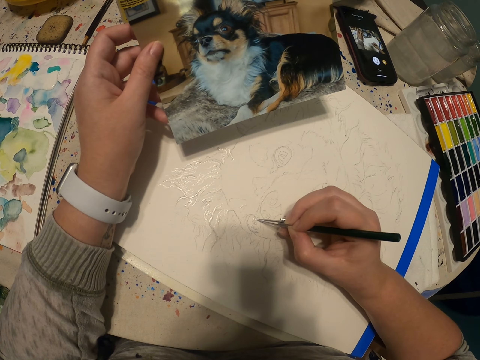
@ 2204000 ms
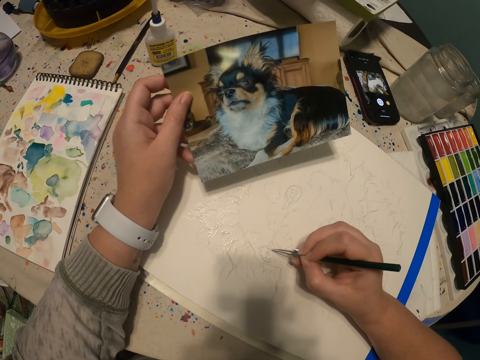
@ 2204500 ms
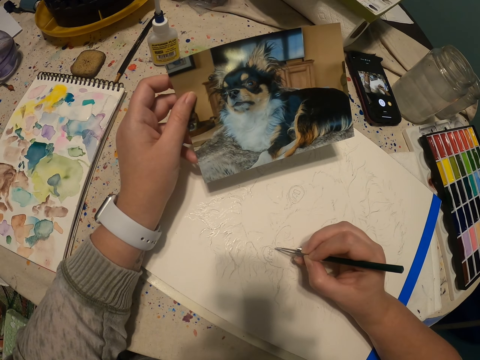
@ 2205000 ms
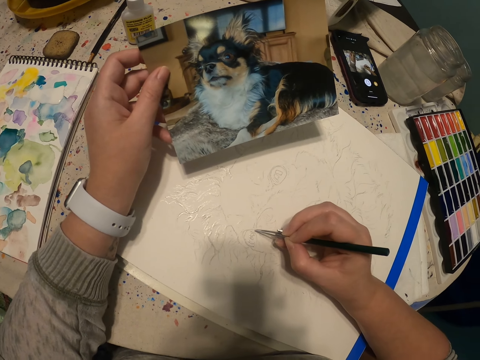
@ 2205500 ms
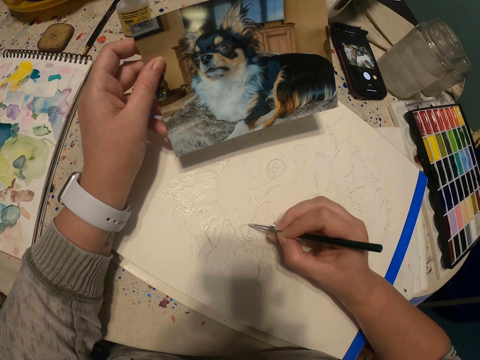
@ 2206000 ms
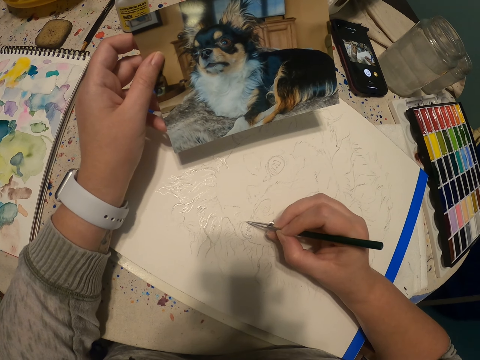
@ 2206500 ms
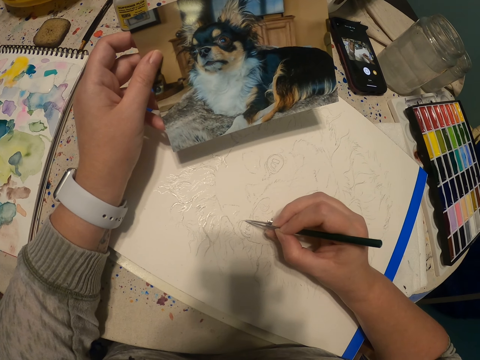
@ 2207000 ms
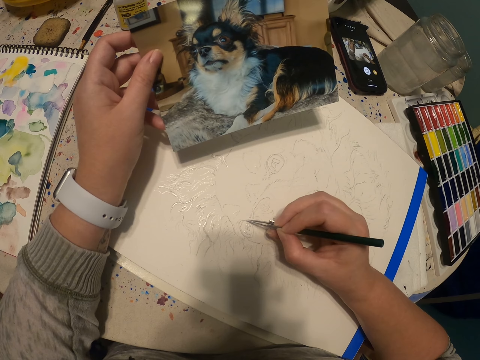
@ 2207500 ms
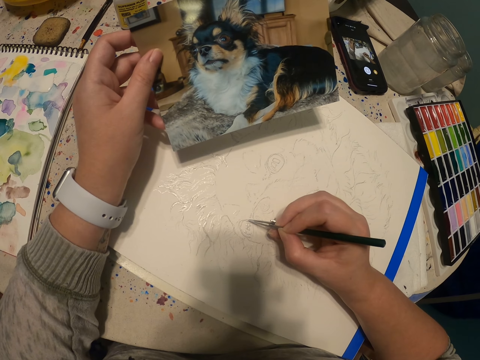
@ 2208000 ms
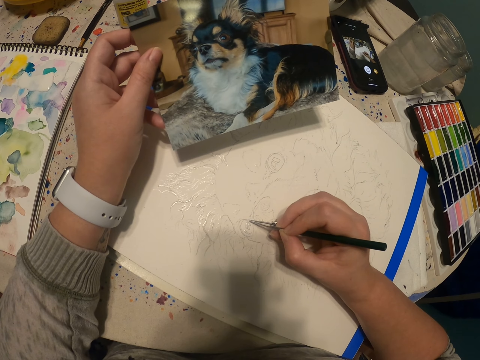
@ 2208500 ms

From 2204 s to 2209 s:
The camera wearer paints a sketch with a paint pen.

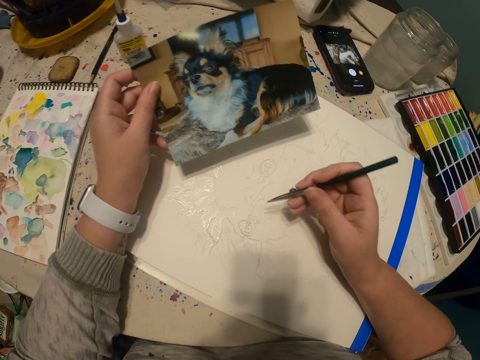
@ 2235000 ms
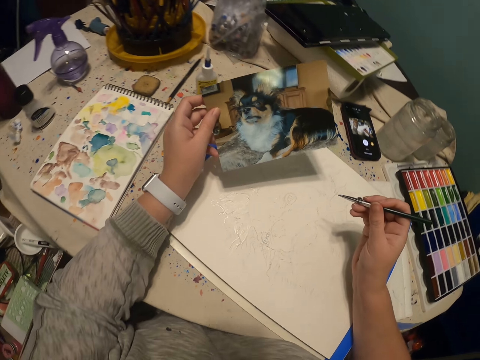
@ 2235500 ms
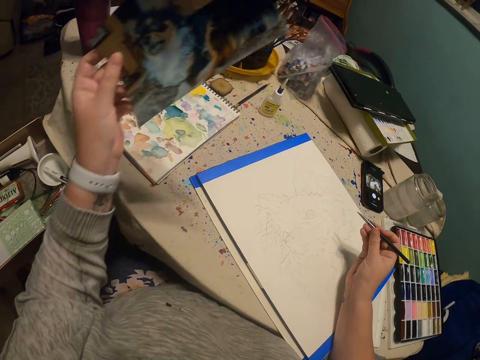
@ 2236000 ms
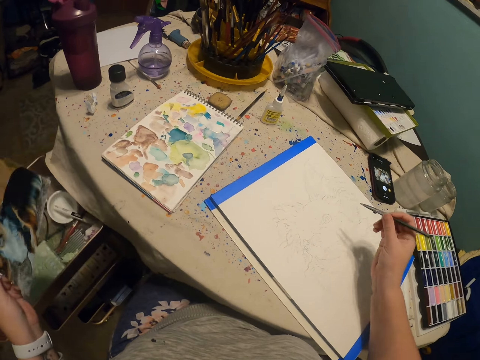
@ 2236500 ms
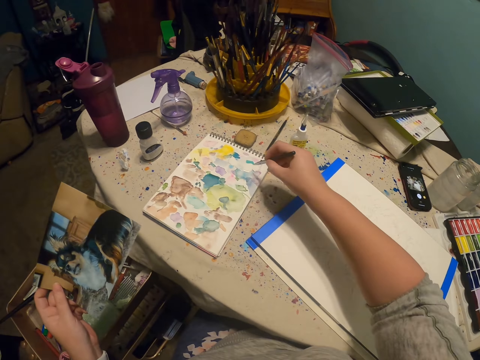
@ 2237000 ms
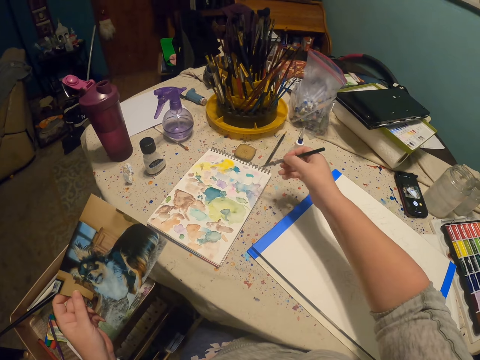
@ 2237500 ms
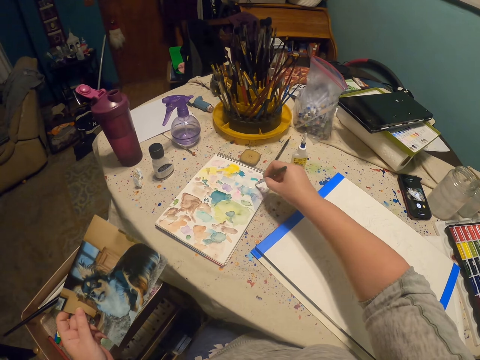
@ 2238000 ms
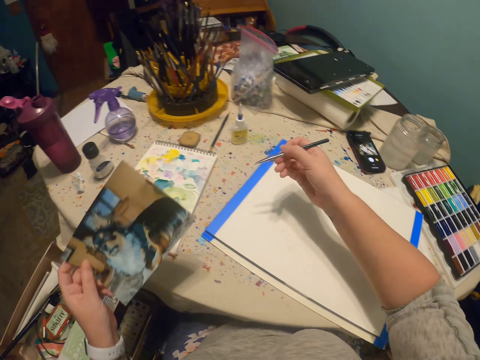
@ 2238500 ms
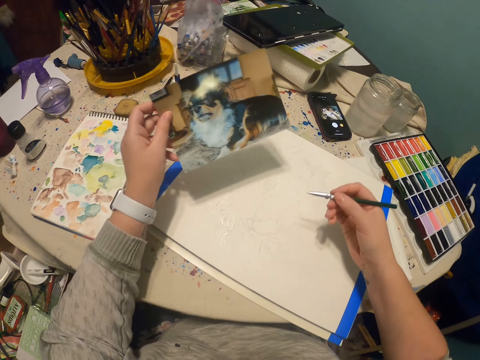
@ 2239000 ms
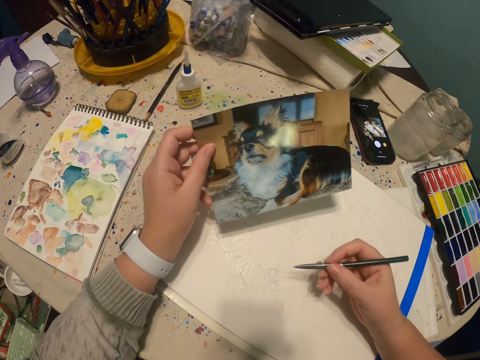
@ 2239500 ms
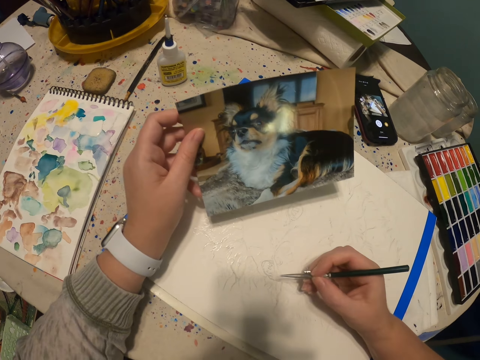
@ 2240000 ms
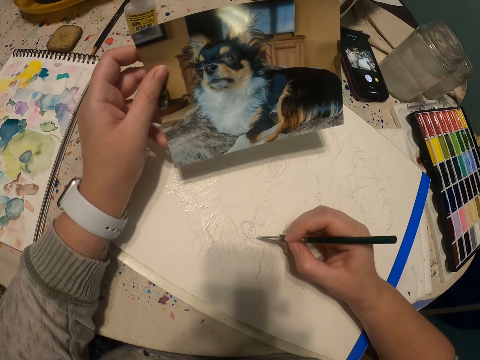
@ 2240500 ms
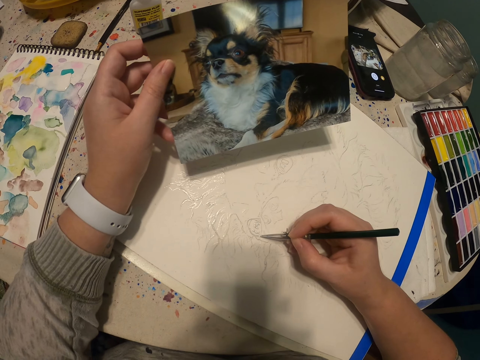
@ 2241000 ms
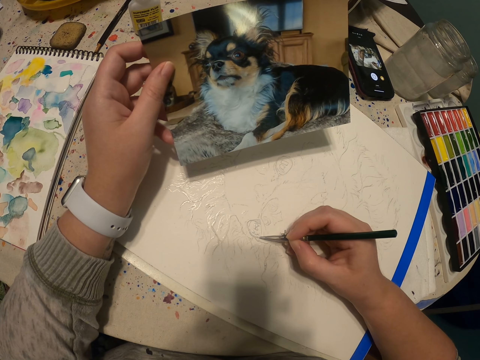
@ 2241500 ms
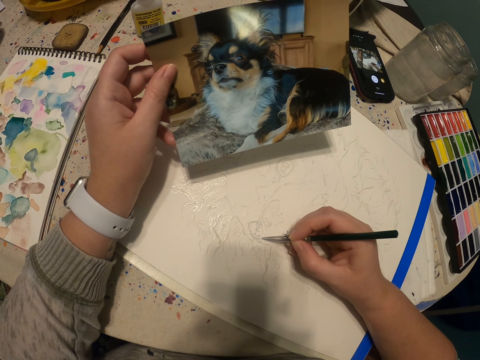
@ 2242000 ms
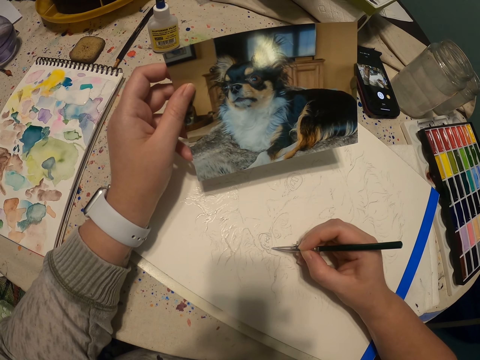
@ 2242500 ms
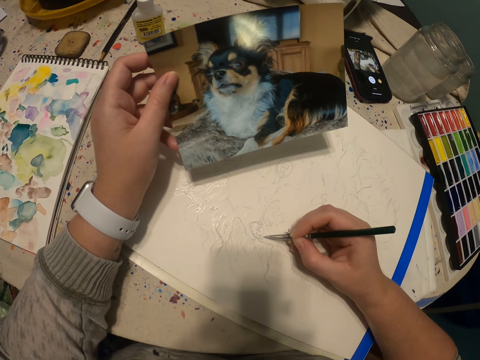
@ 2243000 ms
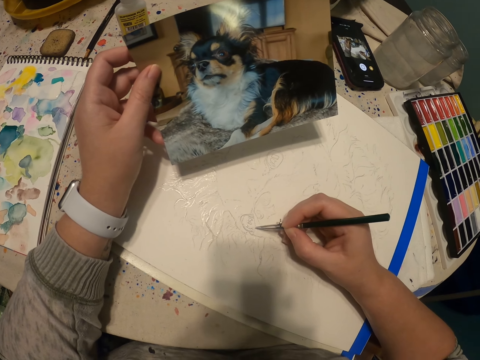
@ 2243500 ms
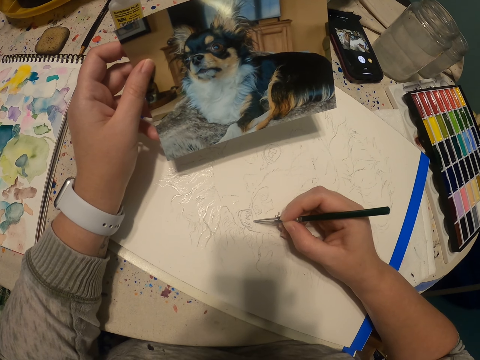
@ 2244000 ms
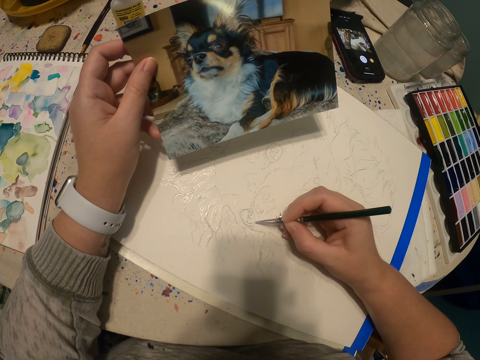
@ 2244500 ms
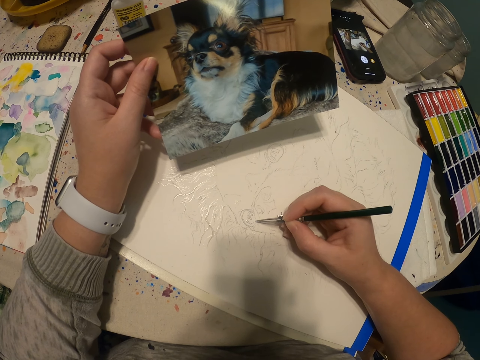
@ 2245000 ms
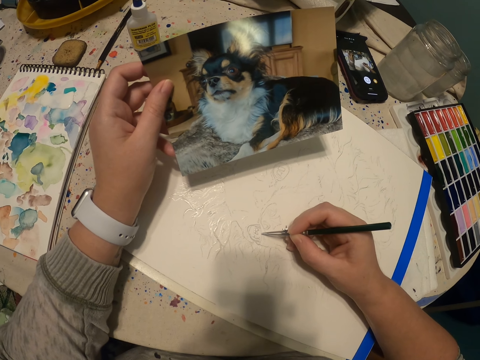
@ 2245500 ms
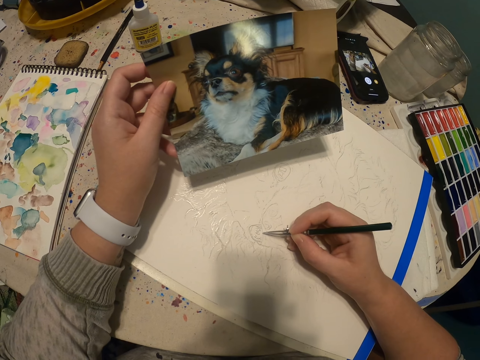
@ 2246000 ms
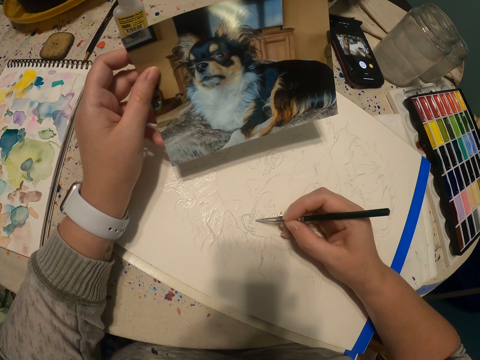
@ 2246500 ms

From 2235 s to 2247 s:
The camera wearer moves a hand from a table. They scoop paint on a book with a paint pen. They put a hand on the table. They paint a sketch of a dog with the paint pen.

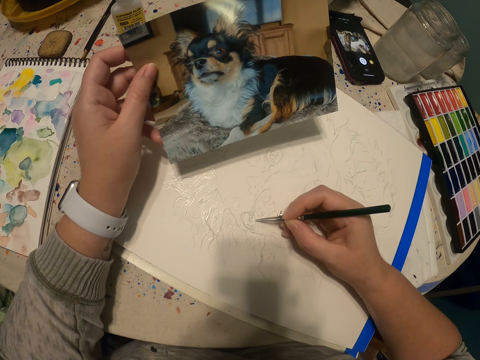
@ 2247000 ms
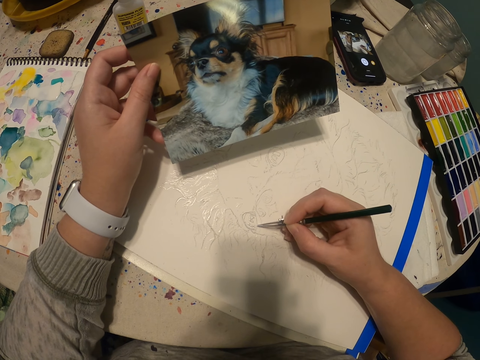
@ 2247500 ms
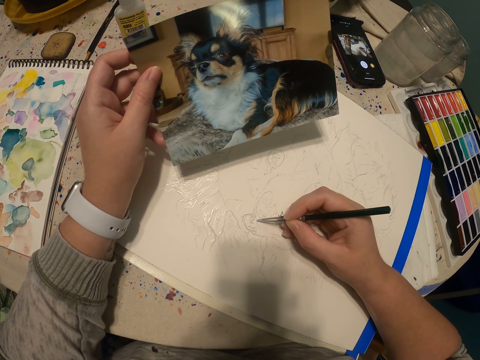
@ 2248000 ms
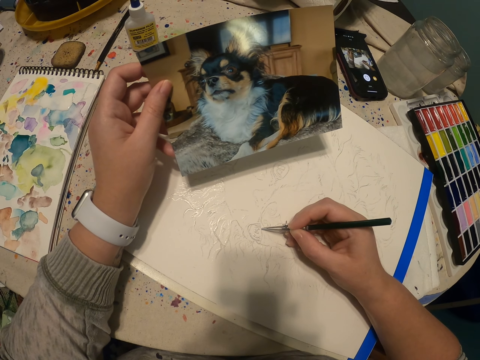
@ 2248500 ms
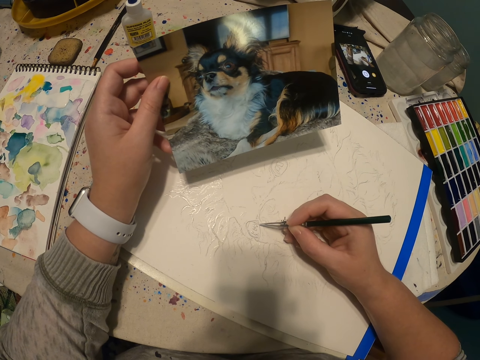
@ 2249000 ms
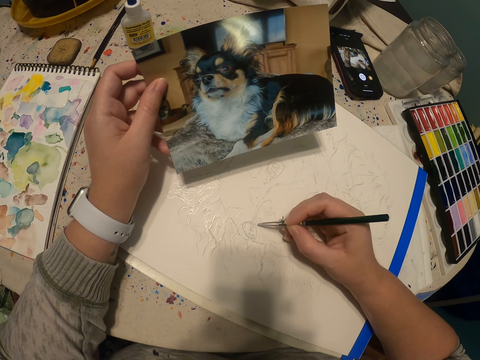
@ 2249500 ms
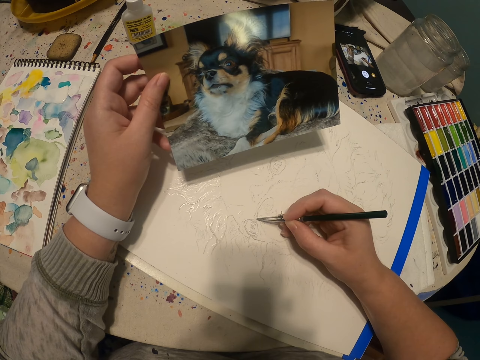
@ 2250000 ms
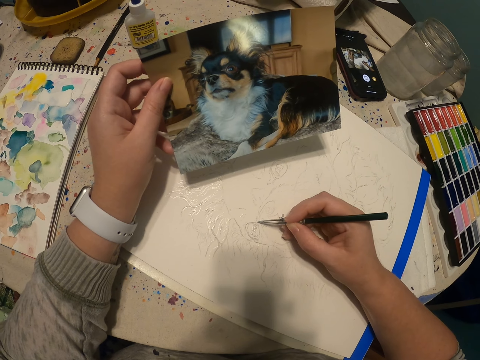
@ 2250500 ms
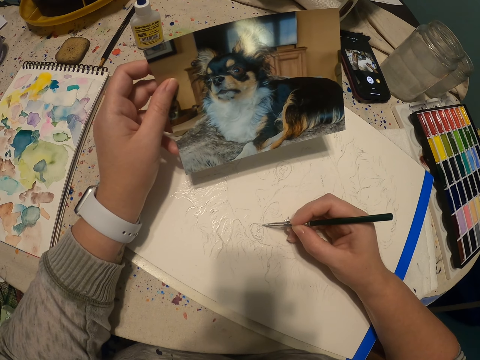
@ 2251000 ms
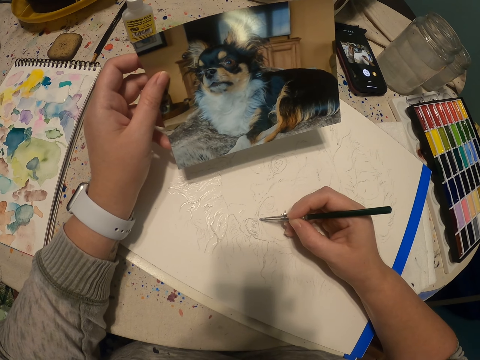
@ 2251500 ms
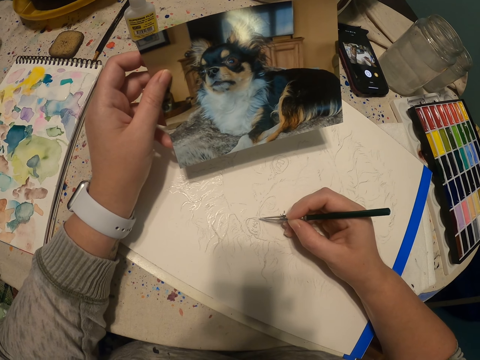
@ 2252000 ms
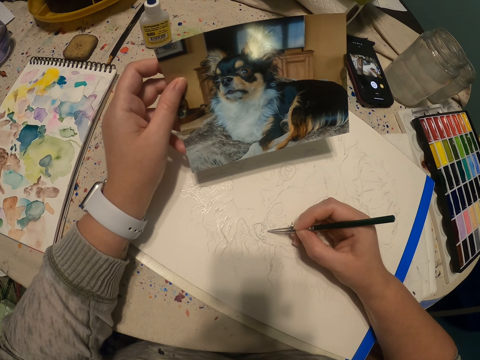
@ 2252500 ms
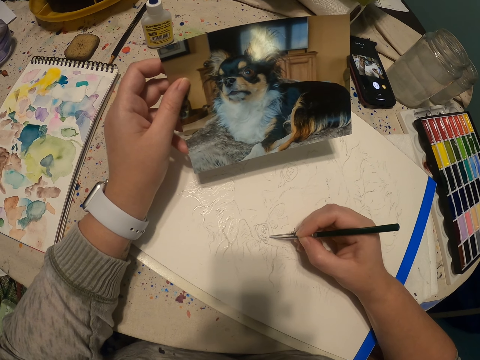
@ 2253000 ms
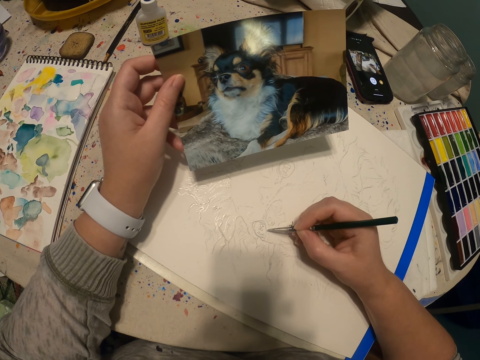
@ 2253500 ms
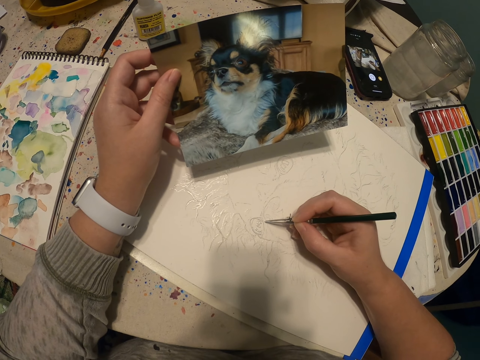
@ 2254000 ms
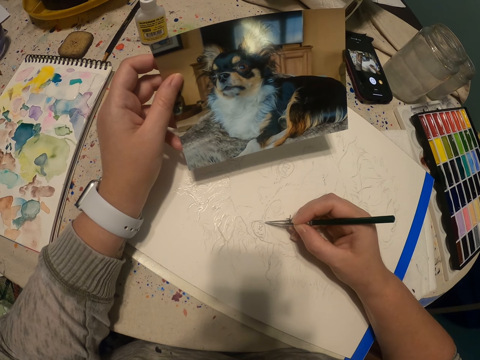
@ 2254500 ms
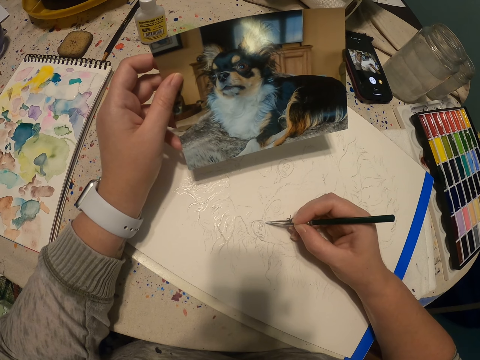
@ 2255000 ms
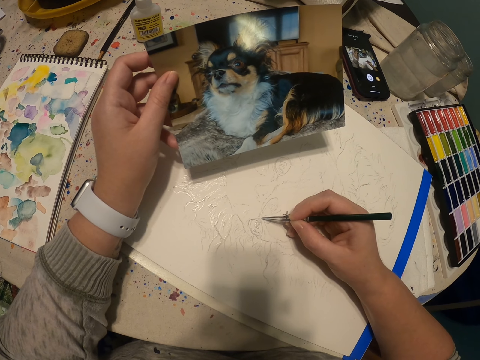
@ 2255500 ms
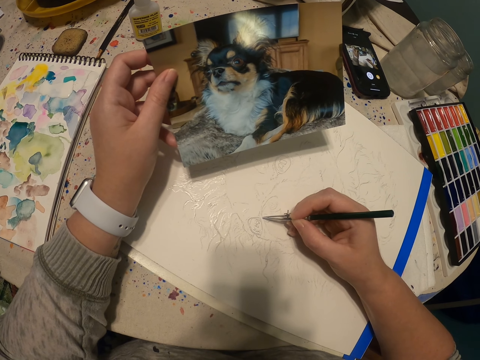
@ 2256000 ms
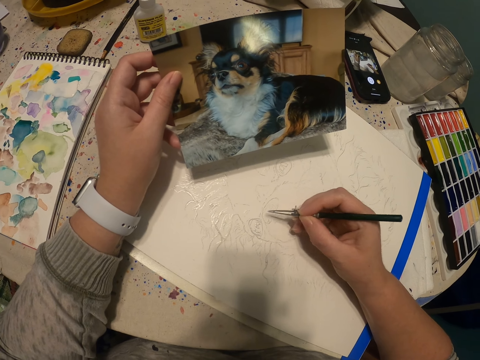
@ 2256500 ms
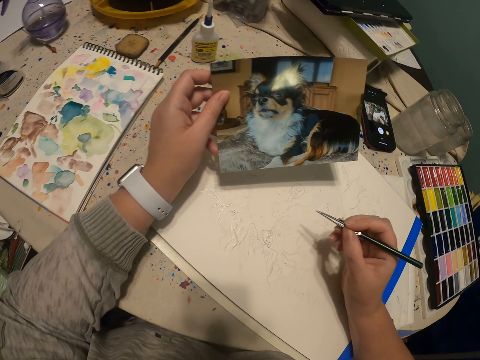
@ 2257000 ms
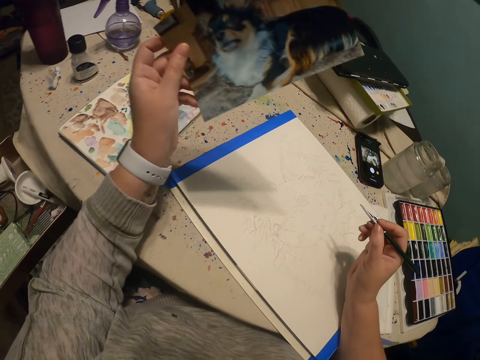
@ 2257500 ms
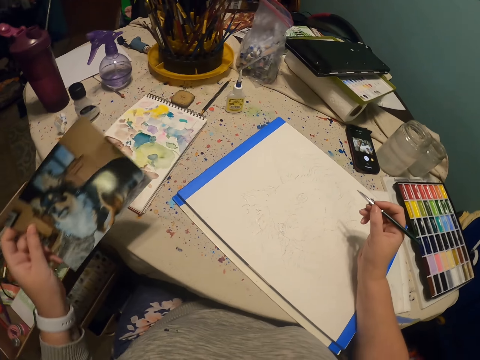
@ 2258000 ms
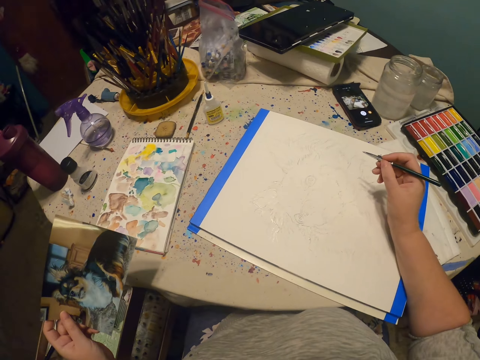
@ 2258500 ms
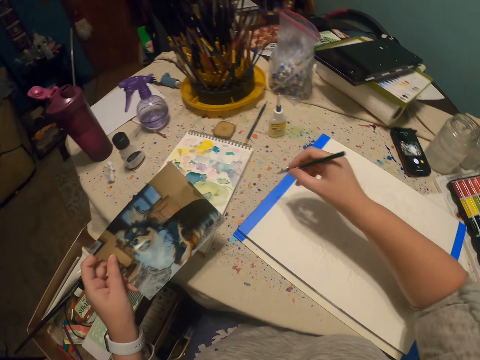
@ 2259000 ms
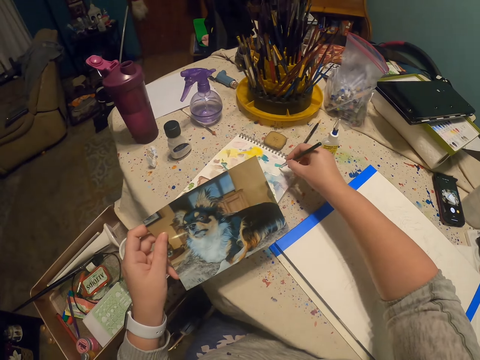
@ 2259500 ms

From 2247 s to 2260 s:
The camera wearer moves a hand from a table. They put ink on the pen.
